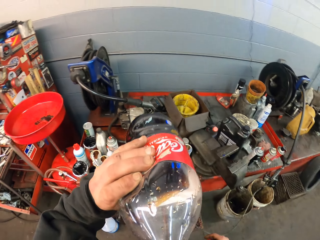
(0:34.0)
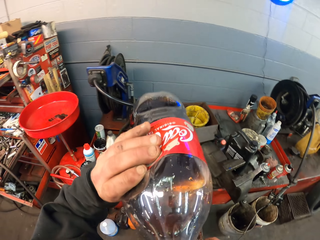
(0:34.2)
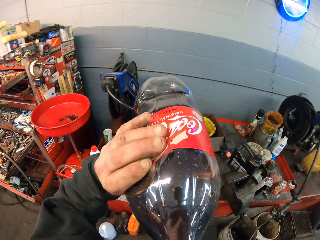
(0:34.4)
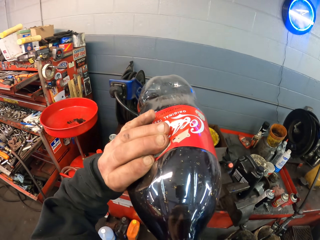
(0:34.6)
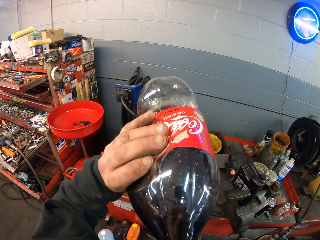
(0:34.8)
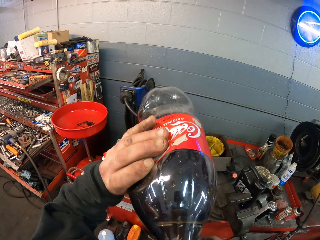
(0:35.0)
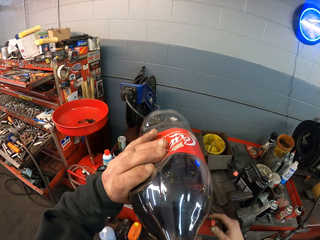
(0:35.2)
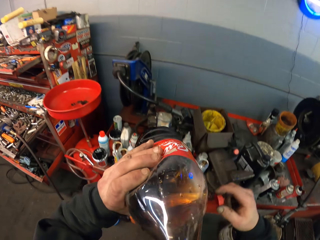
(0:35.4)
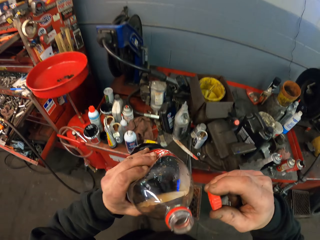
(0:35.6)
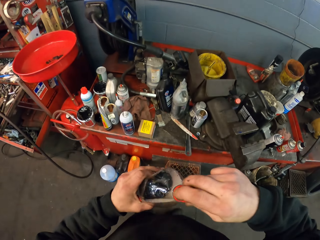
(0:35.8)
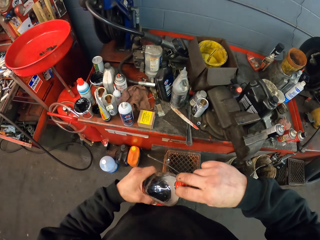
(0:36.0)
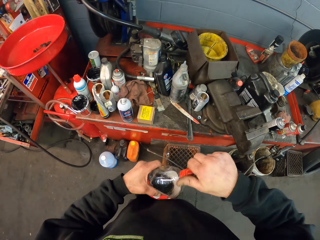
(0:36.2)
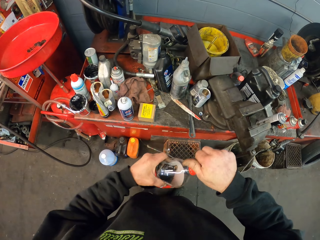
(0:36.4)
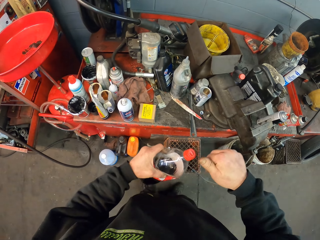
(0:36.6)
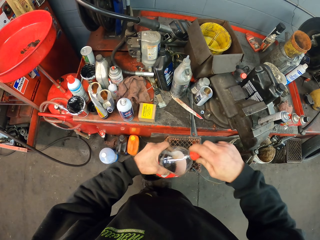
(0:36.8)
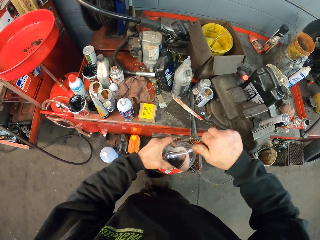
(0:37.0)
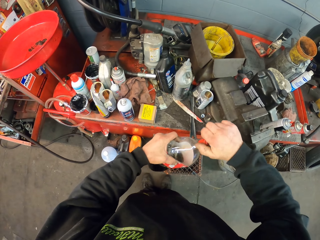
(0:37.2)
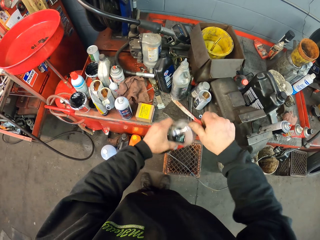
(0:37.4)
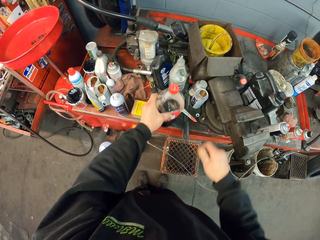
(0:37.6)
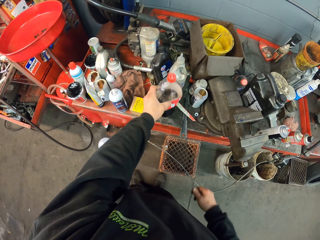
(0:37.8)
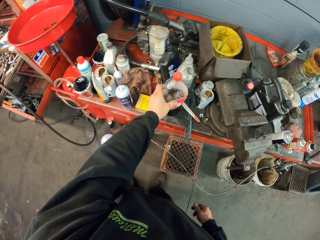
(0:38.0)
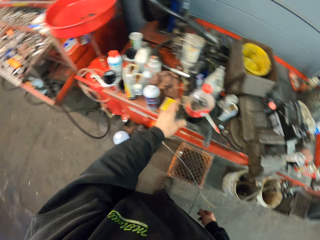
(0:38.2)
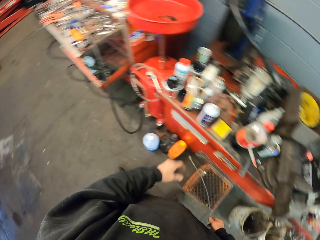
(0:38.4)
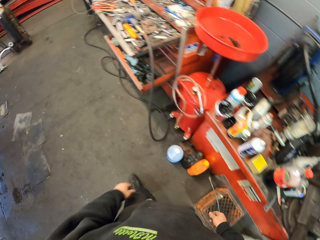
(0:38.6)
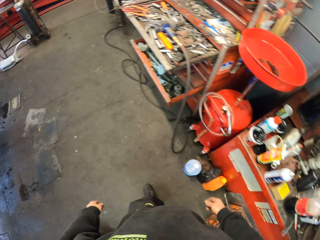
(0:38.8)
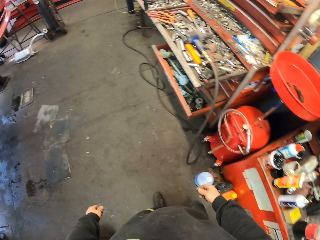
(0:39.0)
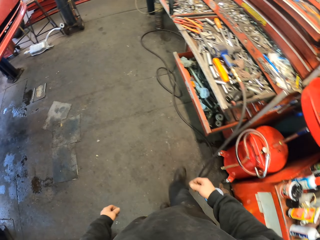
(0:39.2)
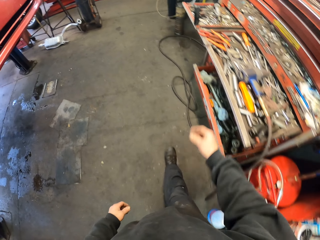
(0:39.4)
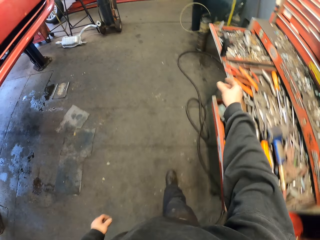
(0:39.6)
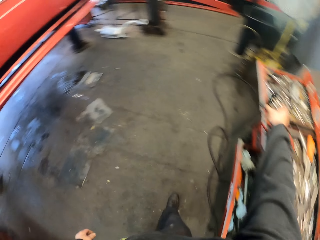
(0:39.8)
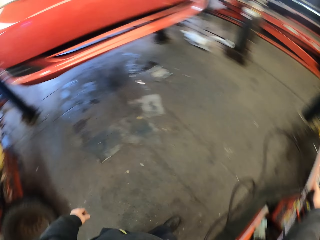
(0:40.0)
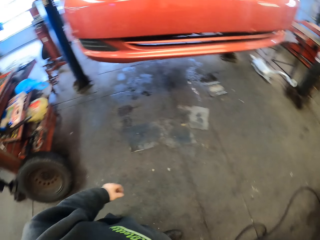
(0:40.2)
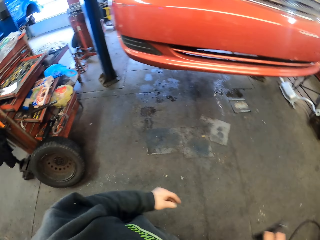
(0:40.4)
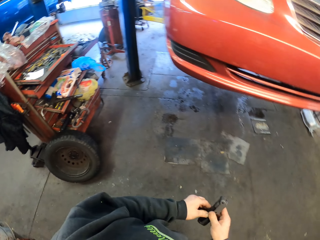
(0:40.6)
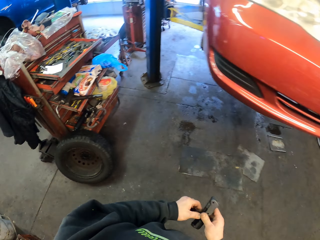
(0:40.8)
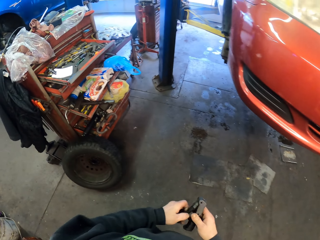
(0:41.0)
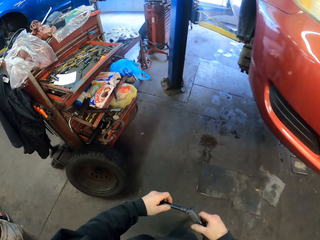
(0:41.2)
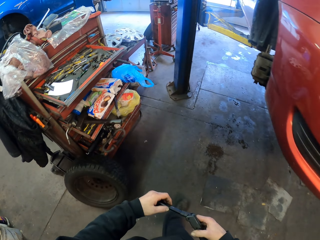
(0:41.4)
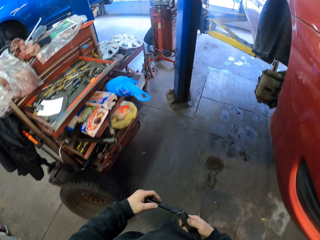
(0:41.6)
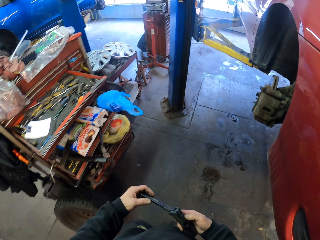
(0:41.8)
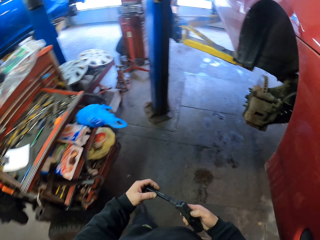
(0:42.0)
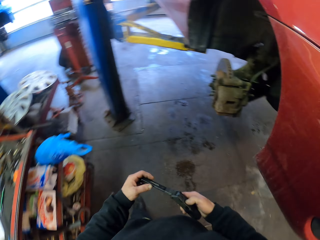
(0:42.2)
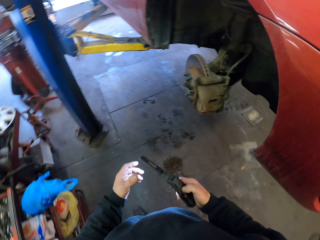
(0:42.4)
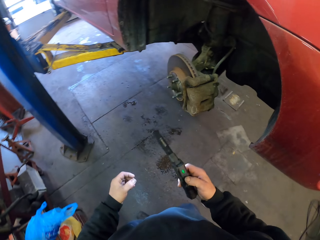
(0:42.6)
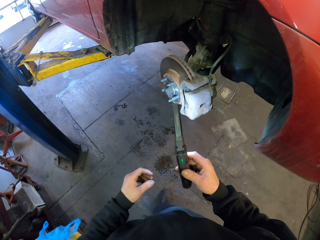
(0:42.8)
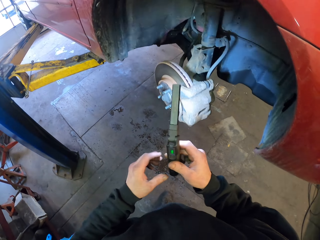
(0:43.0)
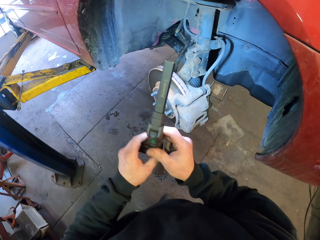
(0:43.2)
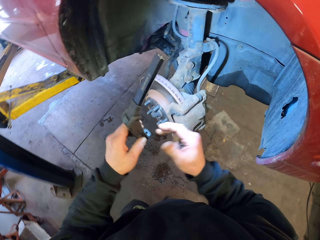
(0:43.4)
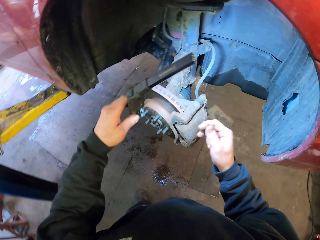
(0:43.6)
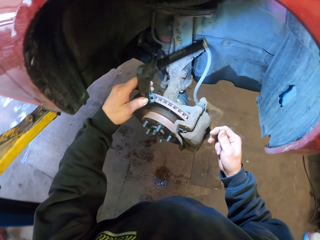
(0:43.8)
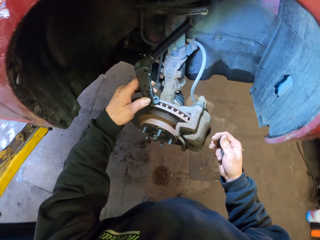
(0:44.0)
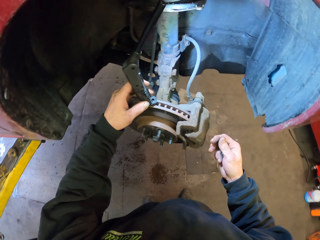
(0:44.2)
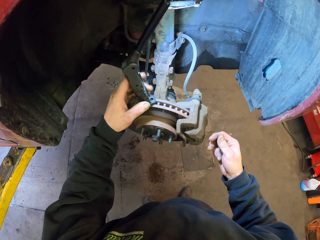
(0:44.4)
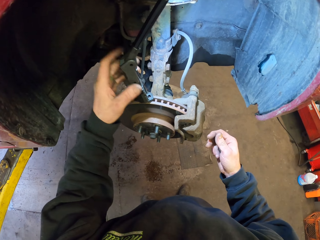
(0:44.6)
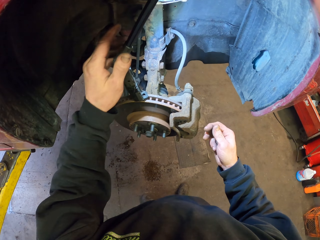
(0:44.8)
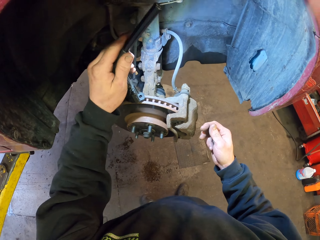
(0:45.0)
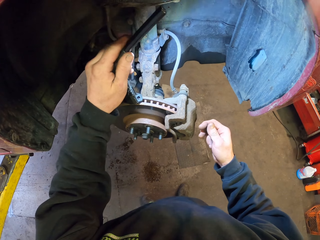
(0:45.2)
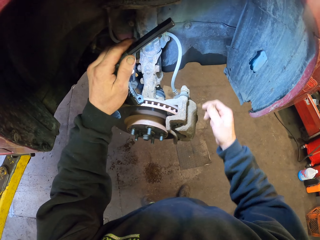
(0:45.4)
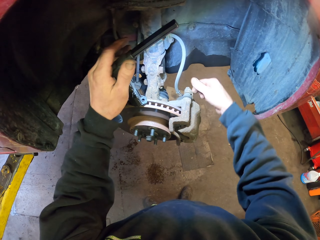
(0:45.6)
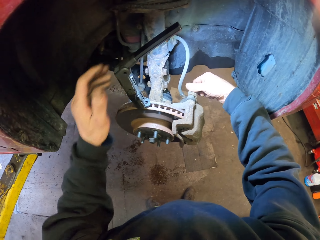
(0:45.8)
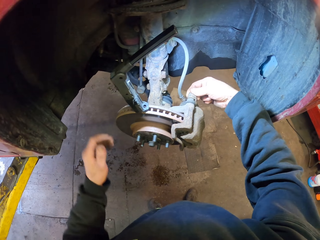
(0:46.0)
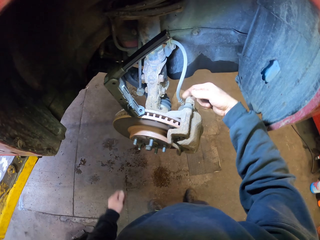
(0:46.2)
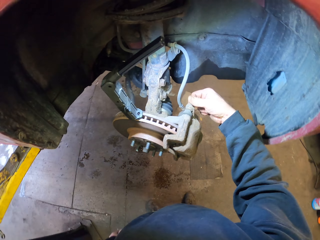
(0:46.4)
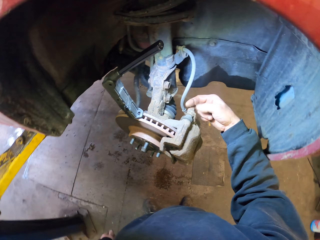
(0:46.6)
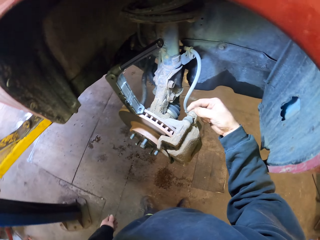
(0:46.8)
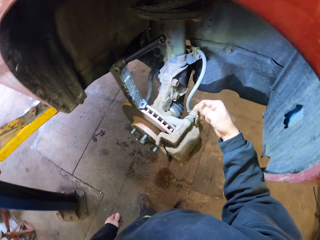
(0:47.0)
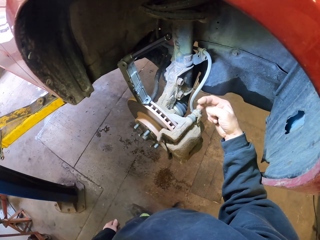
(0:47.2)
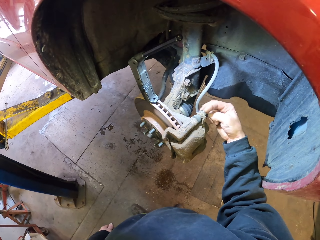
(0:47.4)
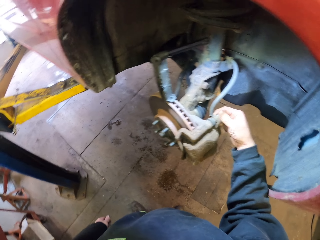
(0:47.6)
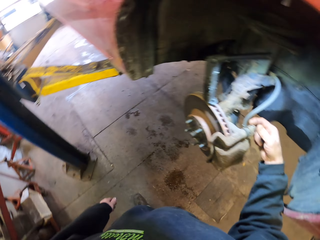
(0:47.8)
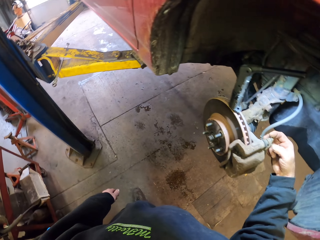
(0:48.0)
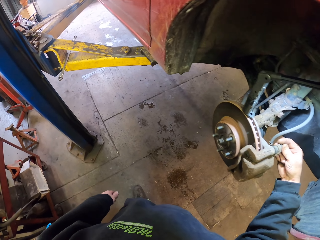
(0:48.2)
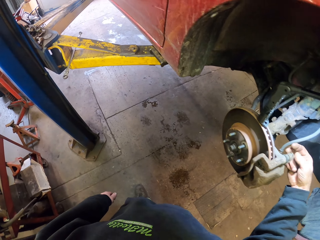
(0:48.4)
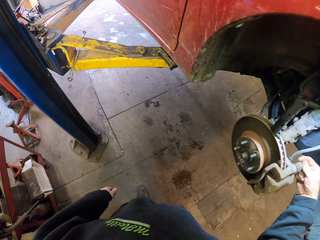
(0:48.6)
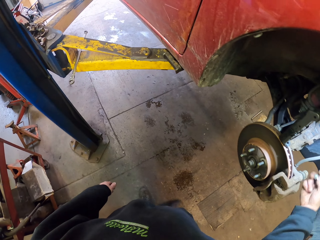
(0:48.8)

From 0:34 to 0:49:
The camera wearer drinks soda. They close the bottle. They put the bottle on the surface. They take a torch. They walk in the room. They put the torch on. They spot on the vehicle. They mount the torch on the vehicle. They adjust the bolt. They loosen a nut.

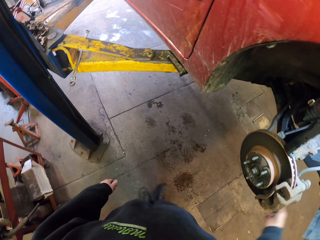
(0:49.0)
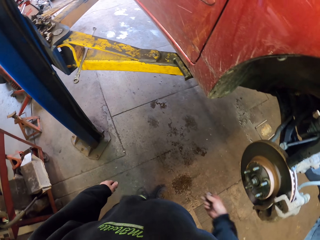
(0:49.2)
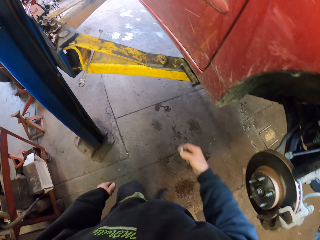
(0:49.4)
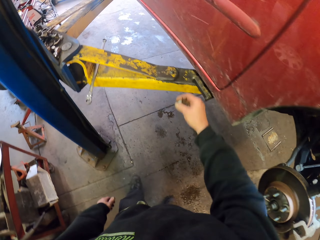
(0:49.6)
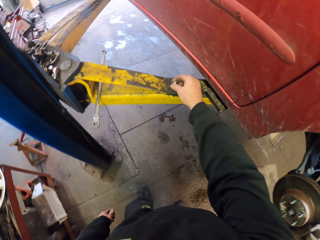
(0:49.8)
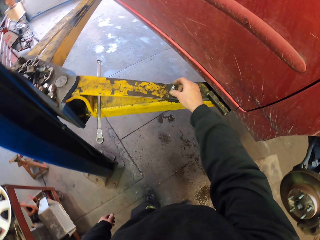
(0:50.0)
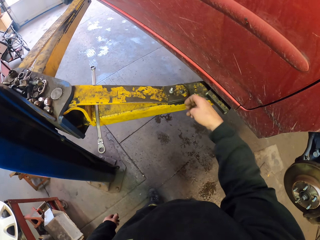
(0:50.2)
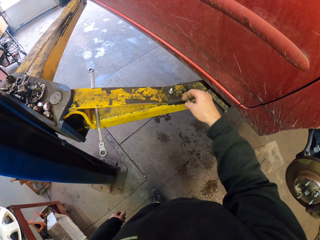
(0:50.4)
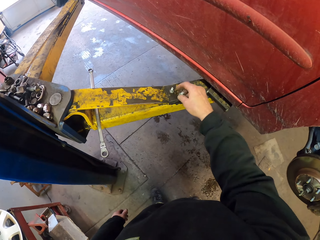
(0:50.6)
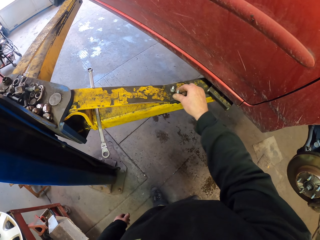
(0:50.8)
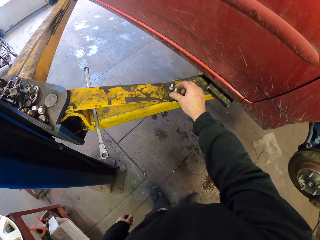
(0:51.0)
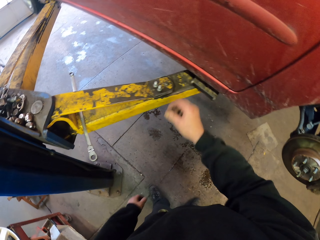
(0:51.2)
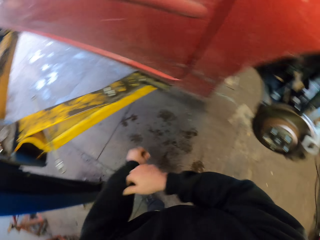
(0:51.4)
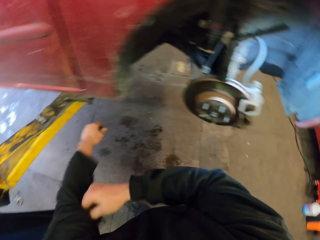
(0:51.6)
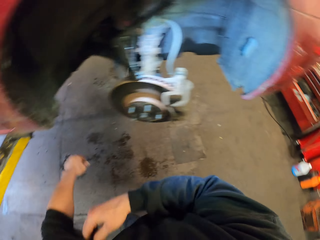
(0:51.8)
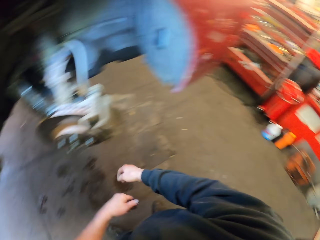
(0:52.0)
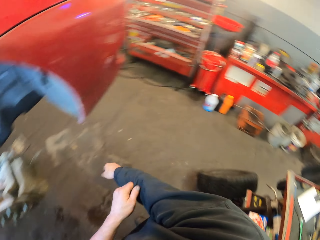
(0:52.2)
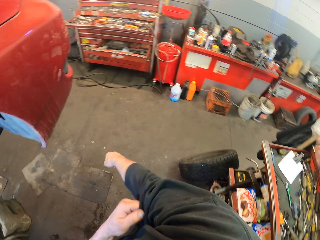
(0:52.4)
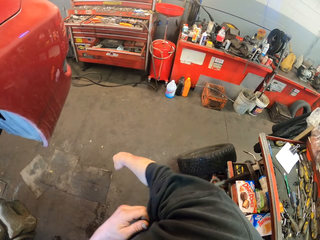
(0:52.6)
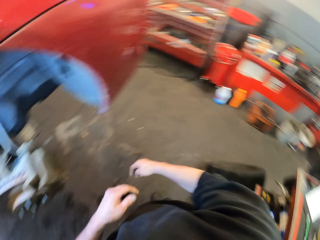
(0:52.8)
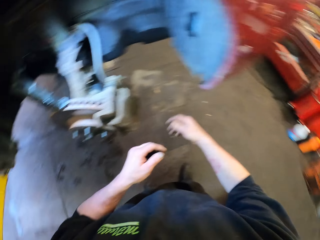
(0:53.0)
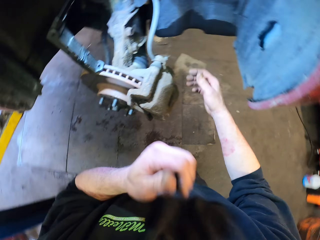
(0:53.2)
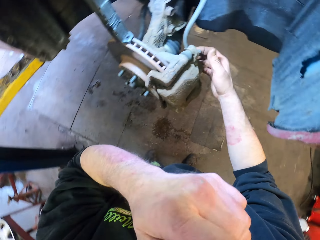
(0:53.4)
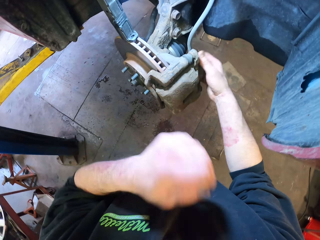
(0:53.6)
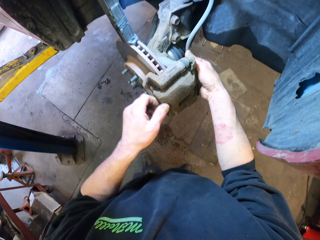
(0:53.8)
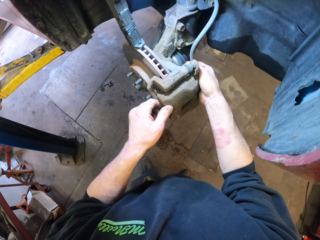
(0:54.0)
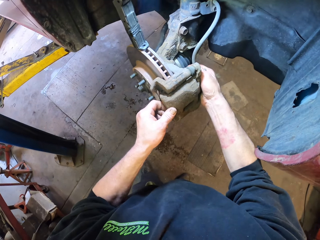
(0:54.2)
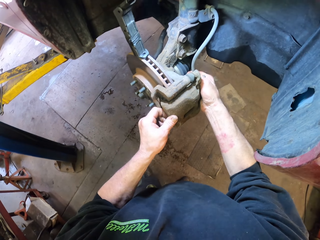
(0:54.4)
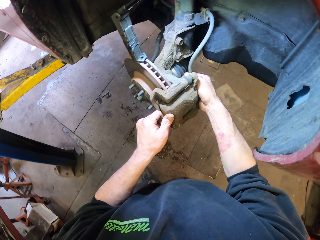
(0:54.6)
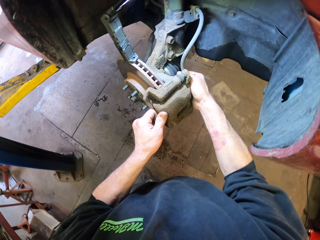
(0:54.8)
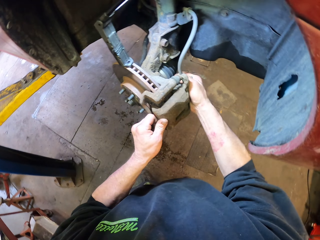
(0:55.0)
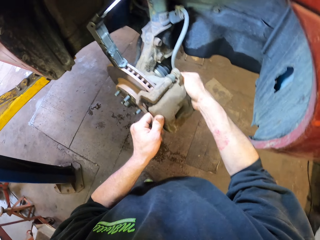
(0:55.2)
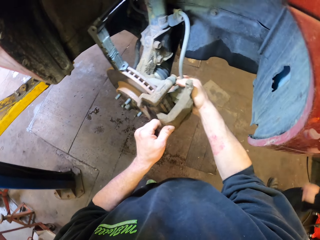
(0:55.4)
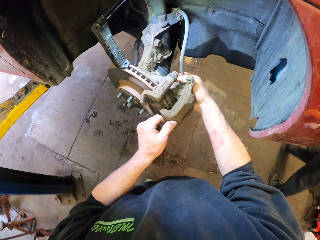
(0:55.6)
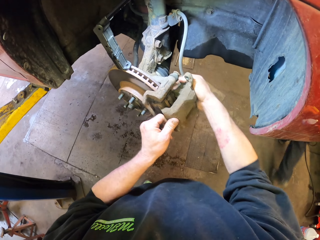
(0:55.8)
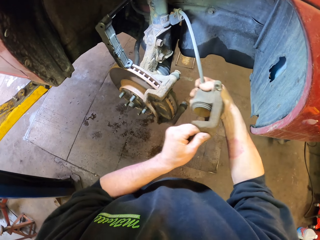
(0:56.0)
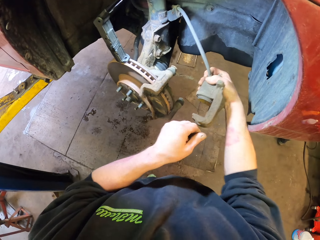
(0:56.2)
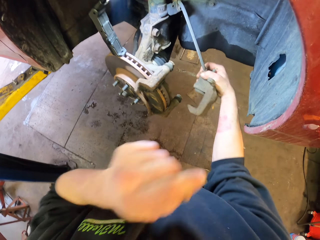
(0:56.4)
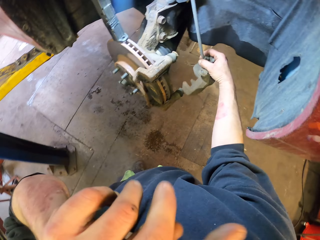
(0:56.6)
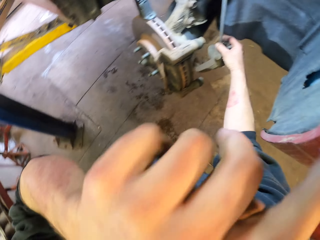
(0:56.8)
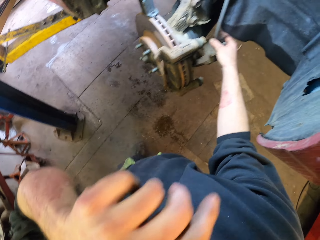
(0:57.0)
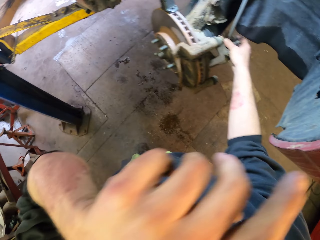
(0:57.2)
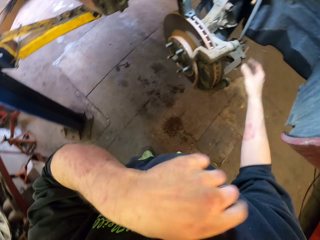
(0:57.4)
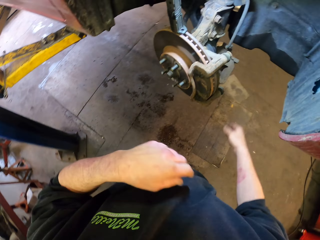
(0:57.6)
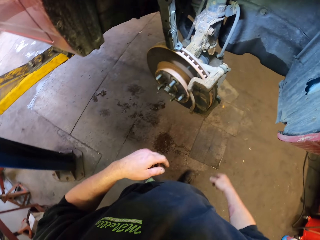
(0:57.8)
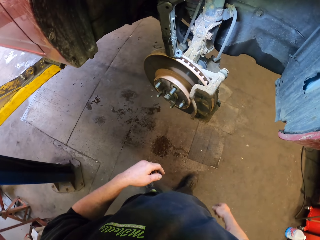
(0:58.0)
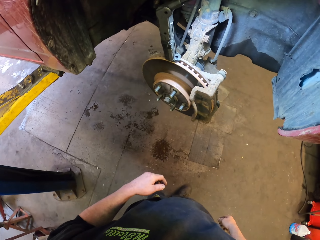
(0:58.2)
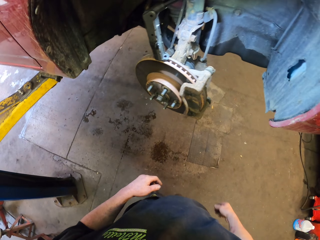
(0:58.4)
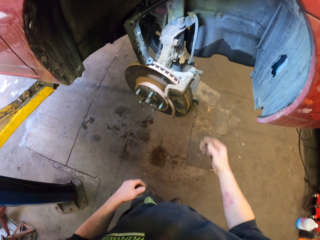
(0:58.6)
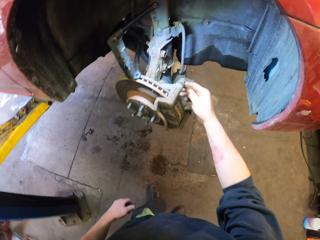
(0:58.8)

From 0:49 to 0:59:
The camera wearer puts the nut on the metal. They pull the sleeve. They pull the sleeve again. They dislocate a spare. They return the spare.
